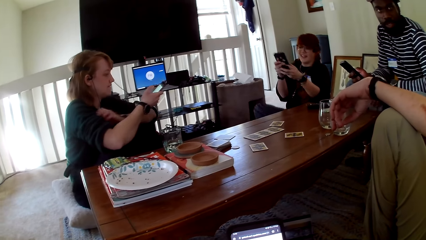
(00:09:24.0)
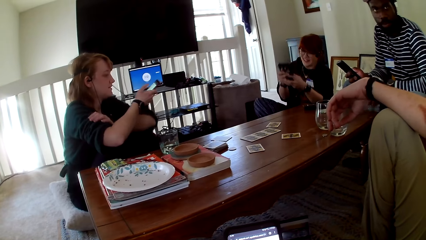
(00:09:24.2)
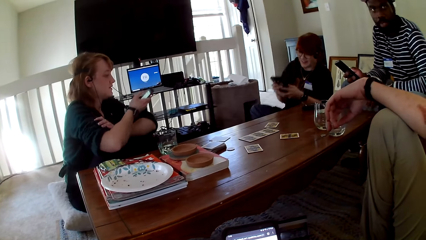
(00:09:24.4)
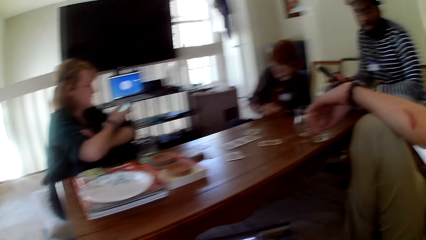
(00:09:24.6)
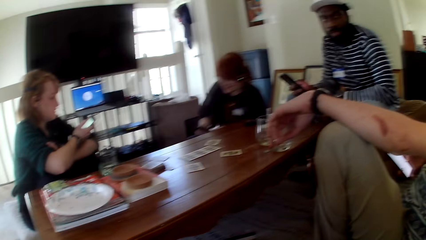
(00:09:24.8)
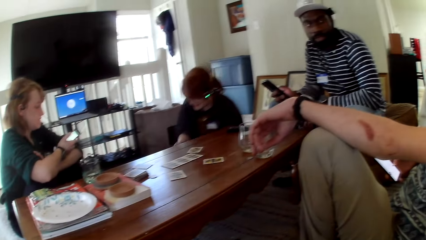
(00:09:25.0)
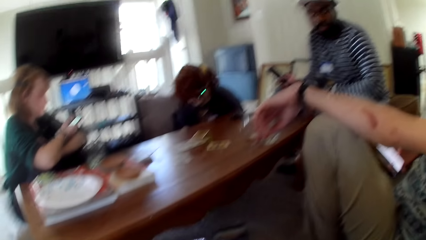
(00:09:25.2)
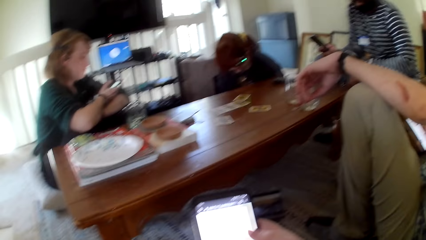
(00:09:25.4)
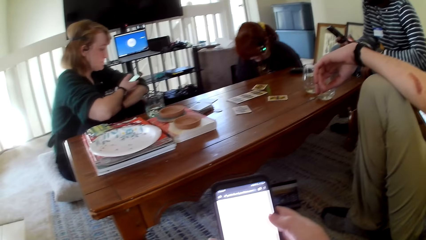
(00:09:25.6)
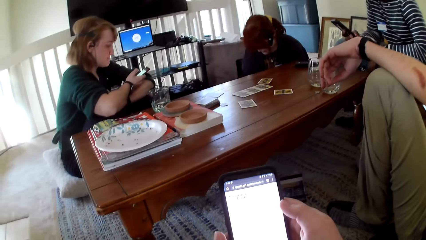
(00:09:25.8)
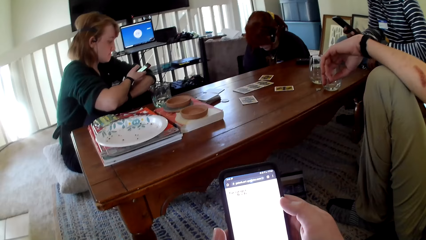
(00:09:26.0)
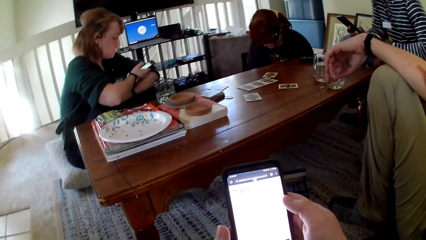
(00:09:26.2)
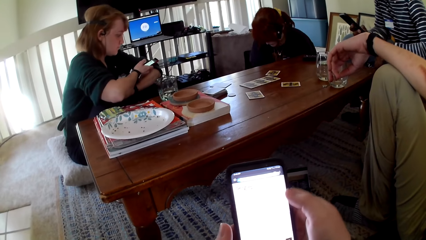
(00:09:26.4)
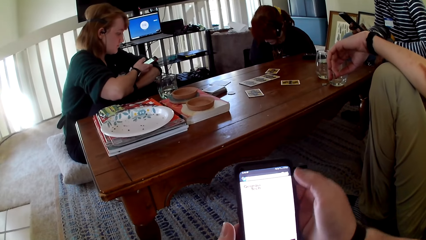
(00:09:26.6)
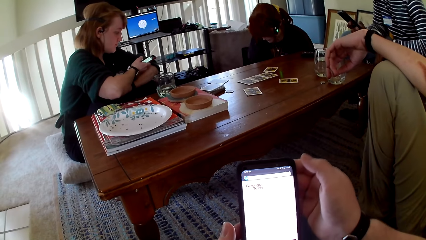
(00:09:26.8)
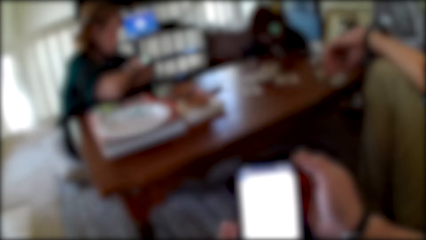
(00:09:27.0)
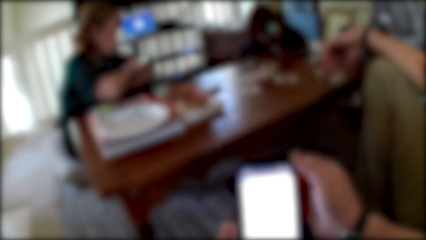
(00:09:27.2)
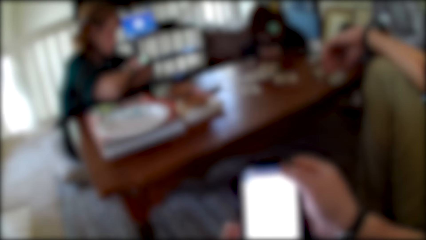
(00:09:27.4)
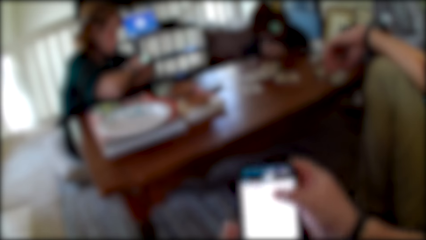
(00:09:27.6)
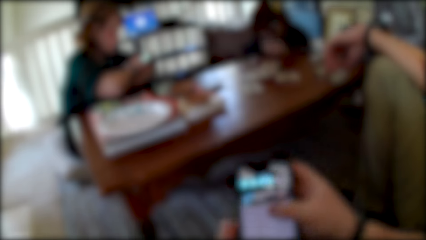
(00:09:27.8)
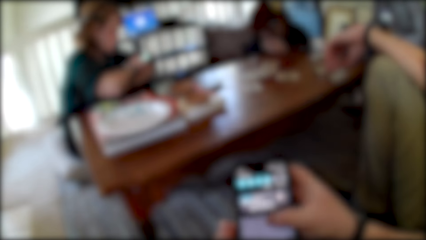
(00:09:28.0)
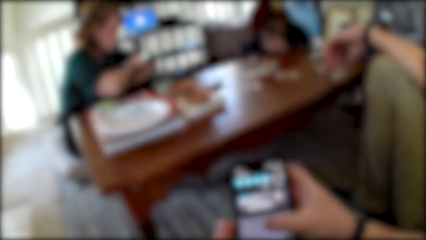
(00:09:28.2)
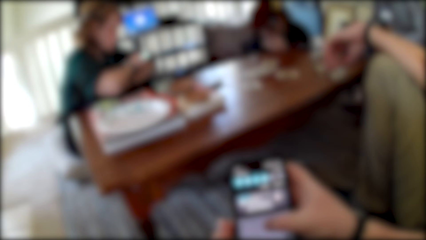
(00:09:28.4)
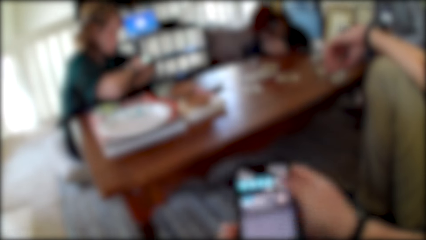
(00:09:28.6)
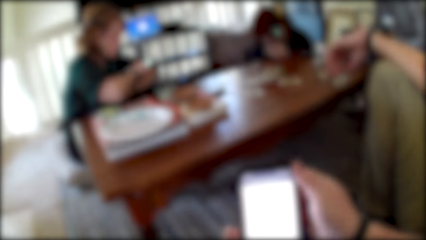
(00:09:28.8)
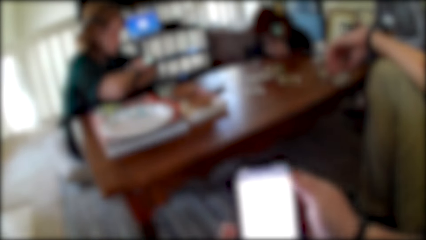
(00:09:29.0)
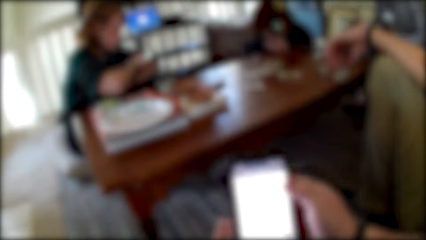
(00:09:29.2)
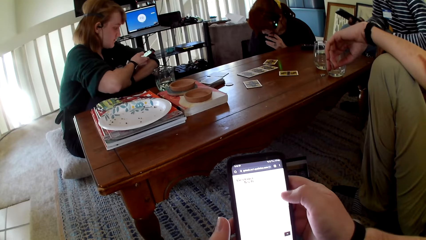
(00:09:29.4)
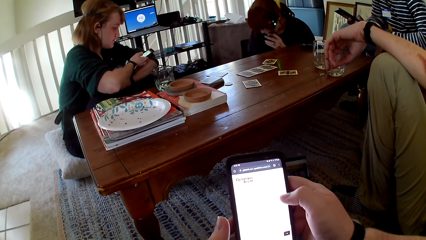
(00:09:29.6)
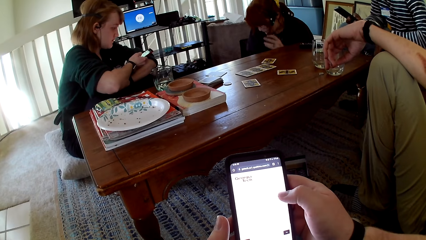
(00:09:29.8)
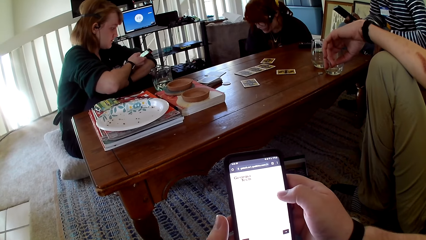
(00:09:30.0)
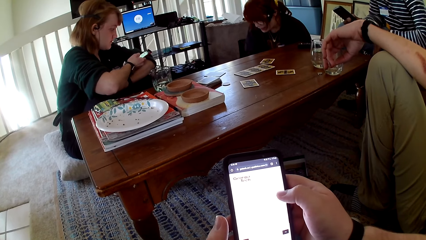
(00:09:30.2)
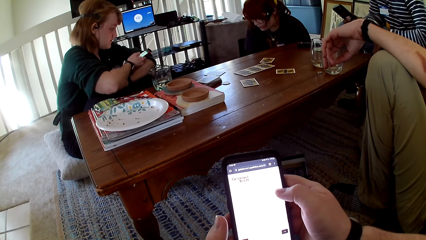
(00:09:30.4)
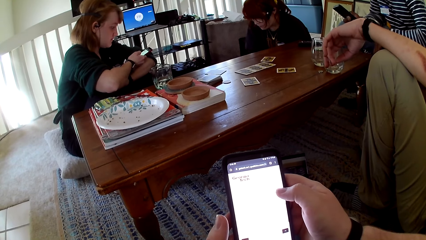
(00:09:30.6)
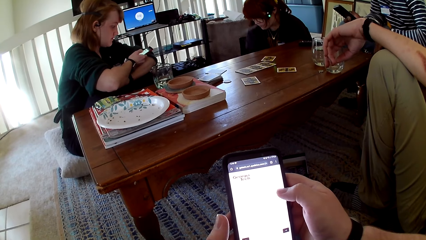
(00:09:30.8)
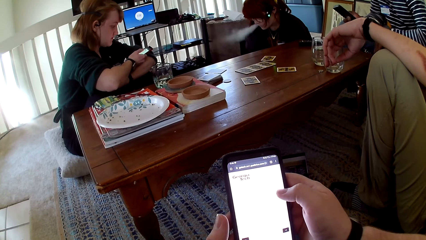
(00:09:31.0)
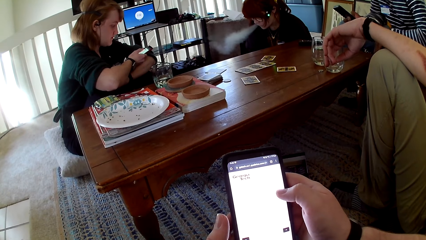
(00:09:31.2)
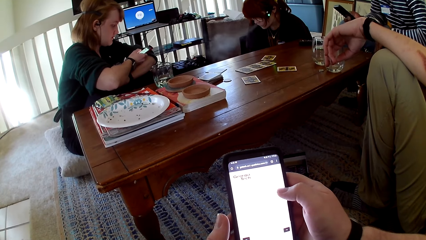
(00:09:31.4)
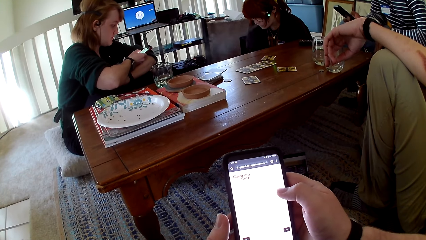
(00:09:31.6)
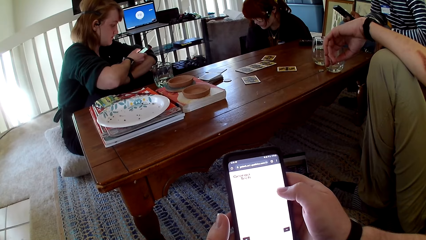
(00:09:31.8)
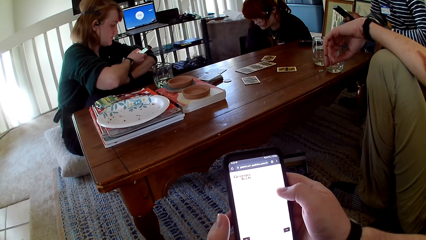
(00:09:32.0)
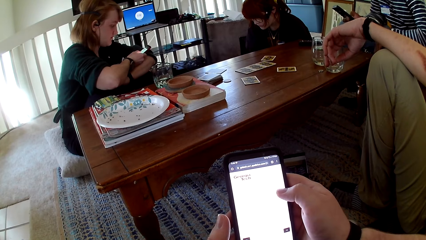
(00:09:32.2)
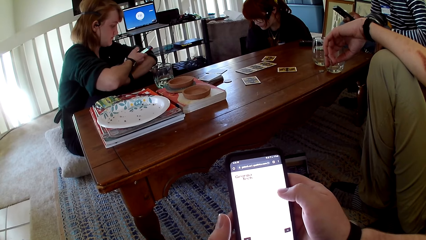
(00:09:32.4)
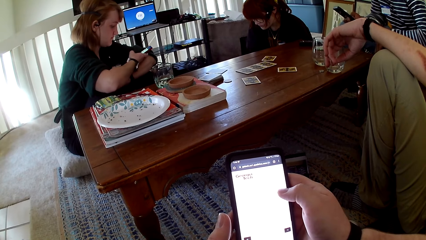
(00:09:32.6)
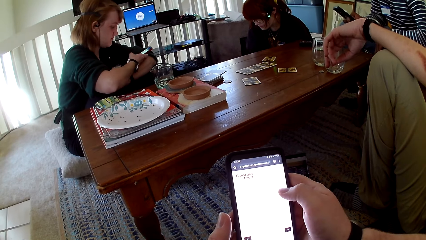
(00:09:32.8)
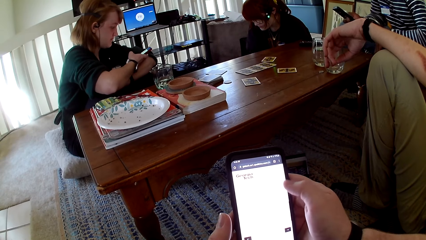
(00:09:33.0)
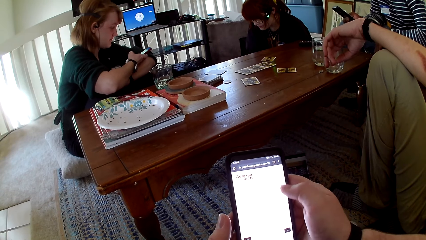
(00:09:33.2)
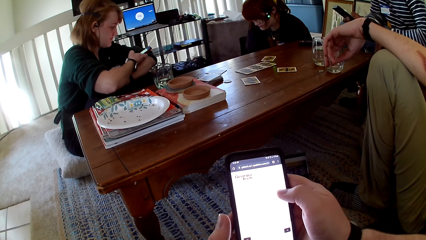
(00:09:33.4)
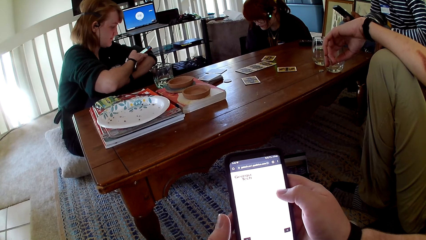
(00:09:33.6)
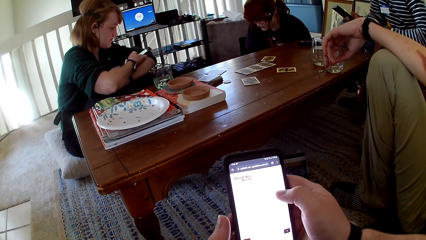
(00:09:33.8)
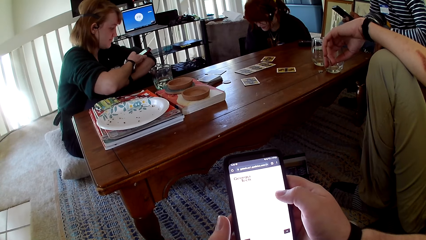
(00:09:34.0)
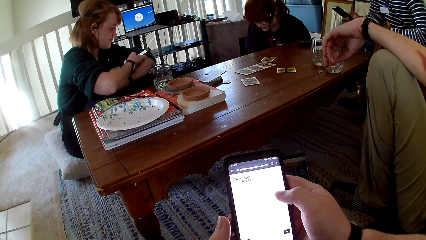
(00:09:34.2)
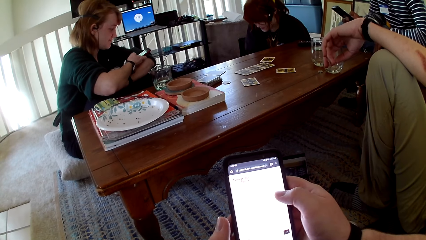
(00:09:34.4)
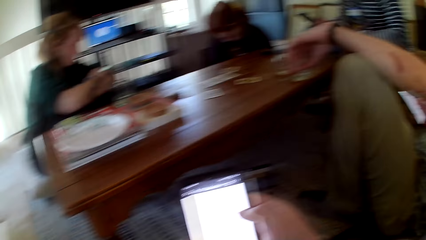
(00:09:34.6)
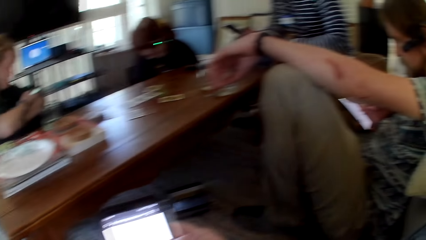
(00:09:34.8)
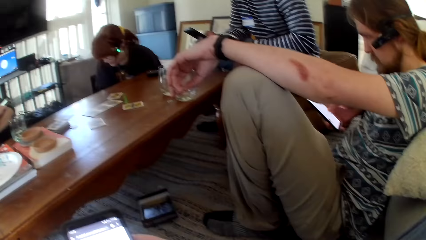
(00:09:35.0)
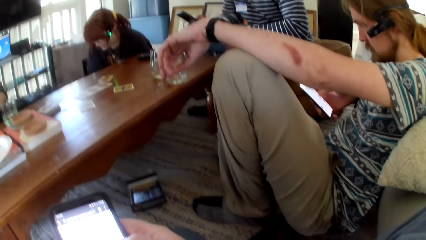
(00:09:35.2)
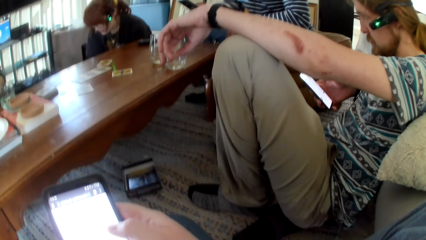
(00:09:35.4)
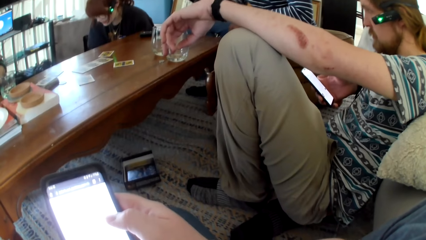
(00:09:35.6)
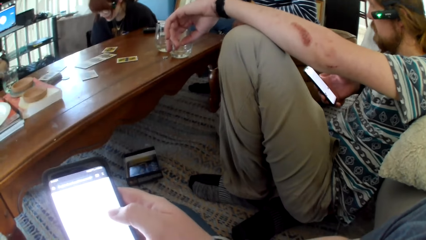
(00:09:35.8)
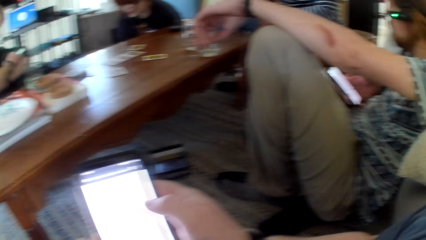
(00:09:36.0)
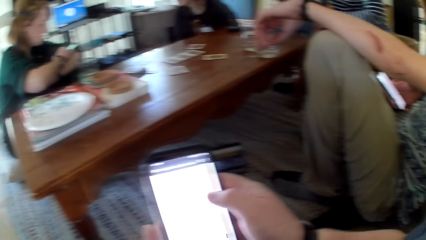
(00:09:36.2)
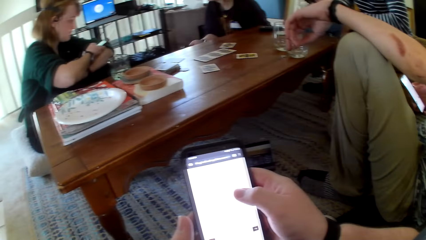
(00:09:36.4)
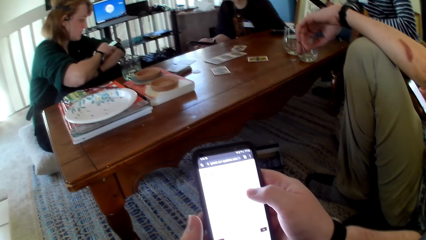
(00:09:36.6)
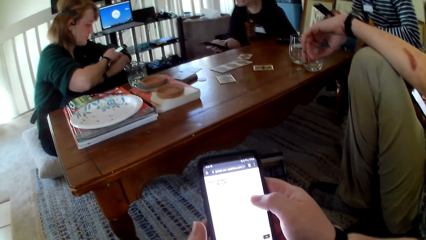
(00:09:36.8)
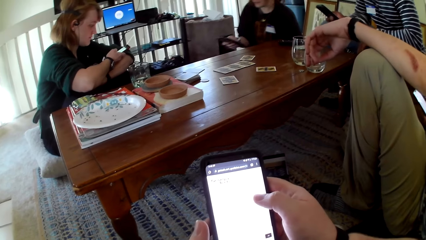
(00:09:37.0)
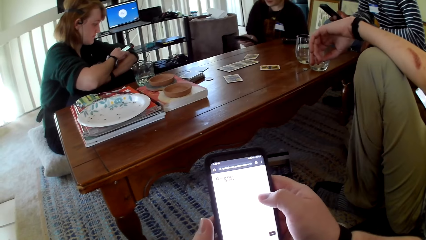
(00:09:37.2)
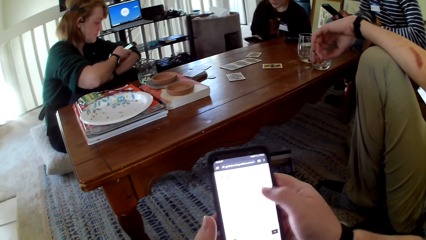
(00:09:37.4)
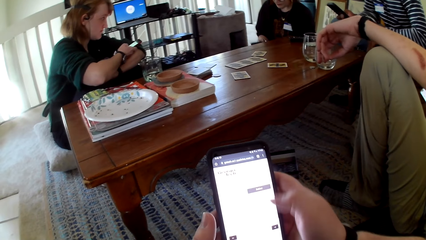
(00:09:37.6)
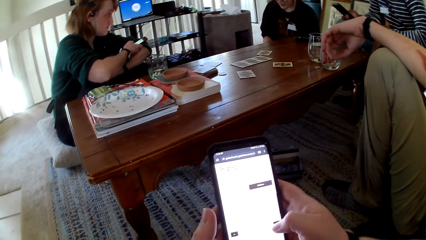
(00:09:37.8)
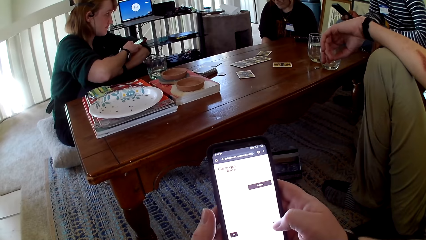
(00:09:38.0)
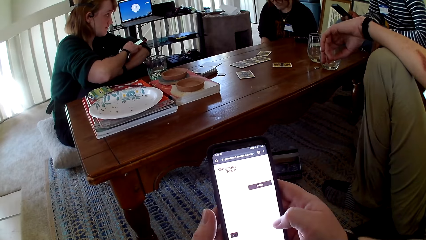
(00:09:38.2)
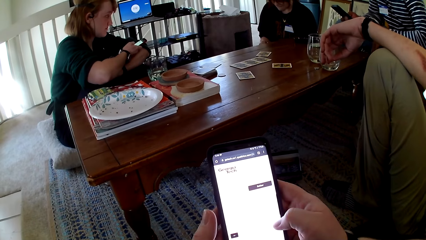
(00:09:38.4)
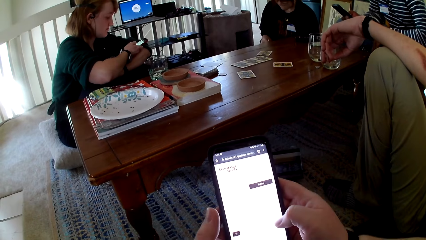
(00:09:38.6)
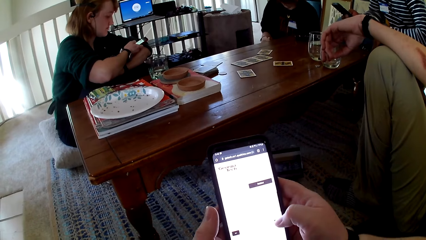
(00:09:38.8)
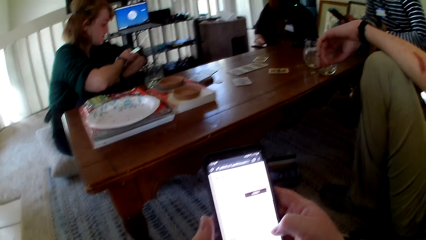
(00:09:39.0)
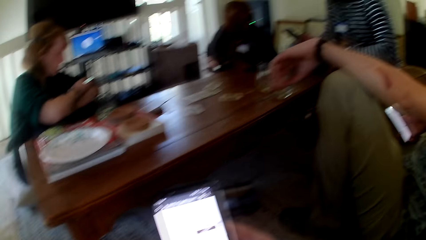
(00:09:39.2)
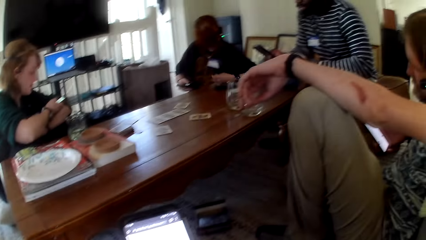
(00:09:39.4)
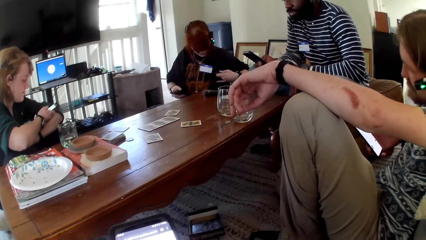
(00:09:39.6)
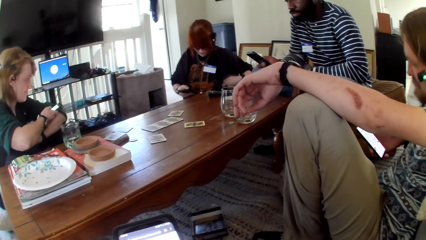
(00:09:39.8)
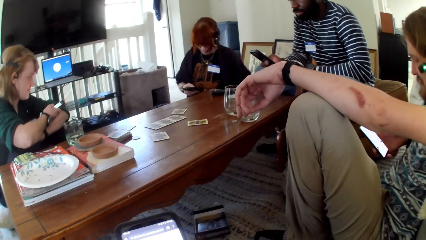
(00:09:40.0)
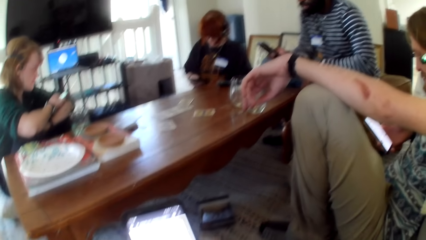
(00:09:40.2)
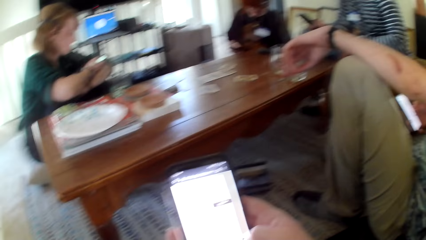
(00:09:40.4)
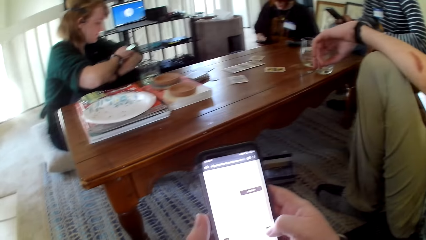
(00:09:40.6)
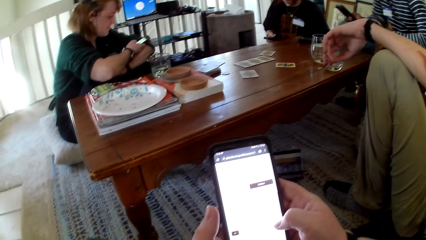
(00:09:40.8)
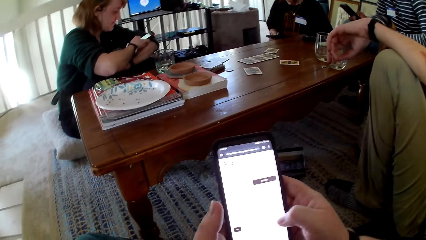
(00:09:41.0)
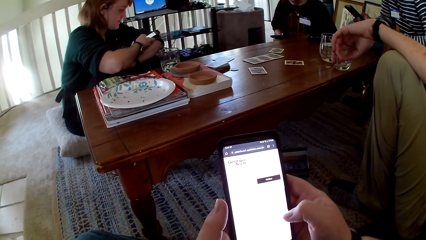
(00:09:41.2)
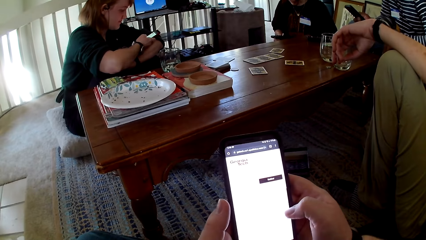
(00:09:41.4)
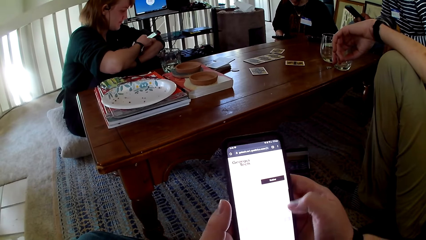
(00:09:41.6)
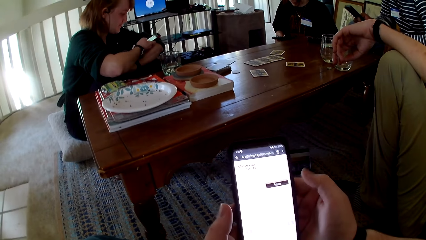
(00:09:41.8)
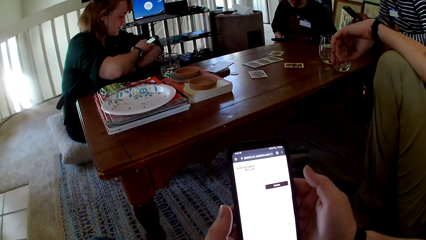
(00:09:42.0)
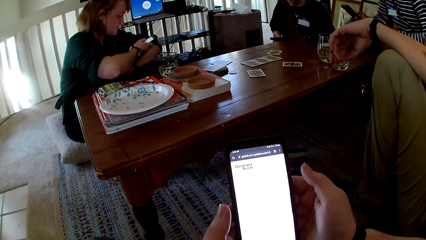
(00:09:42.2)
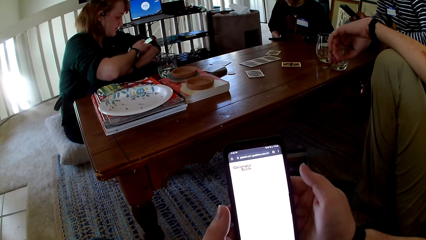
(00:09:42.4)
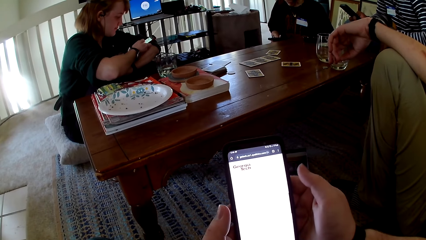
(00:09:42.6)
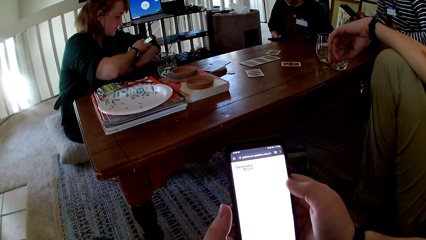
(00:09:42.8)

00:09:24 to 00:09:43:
A woman pulls her hand off the phone. A person touches a phone. The woman holds her arm. Another woman bends. Another person touches a phone. The camera wearer touches the phone. A third person touches a phone. The camera wearer touches the phone. The first person touches the phone.
